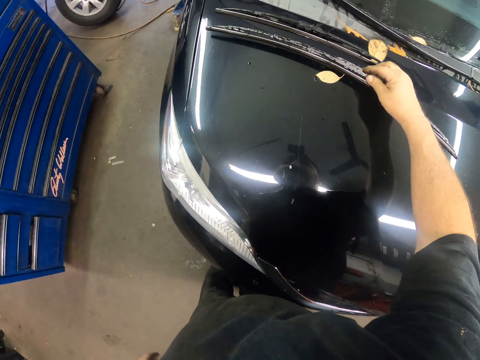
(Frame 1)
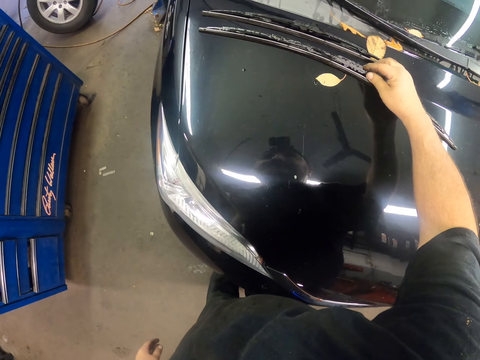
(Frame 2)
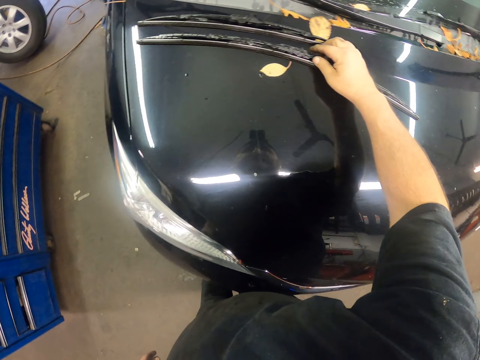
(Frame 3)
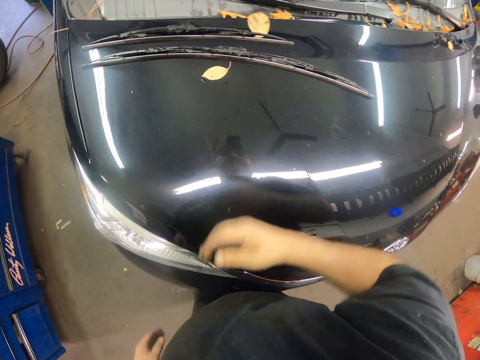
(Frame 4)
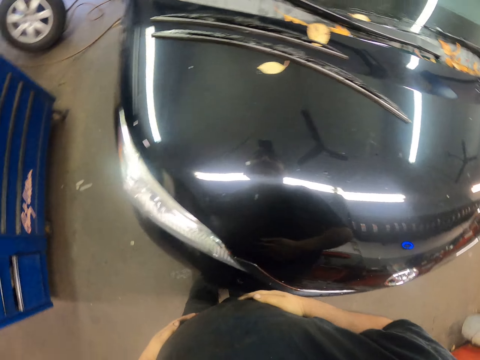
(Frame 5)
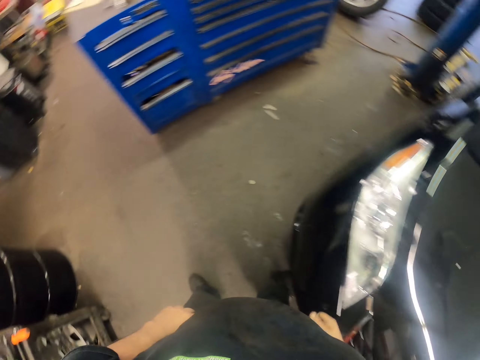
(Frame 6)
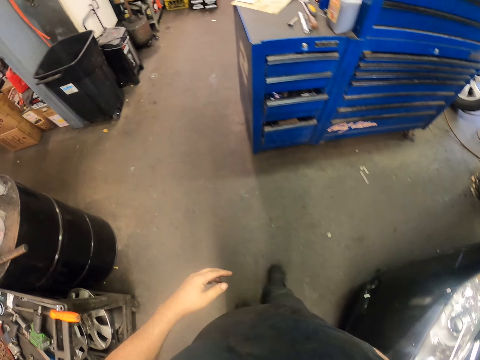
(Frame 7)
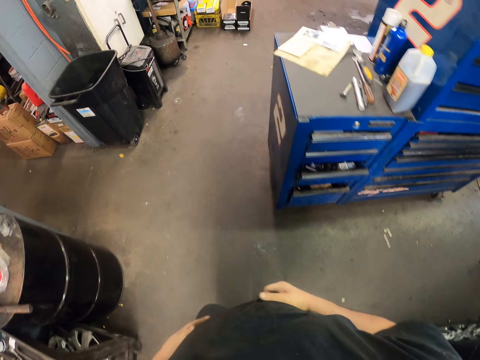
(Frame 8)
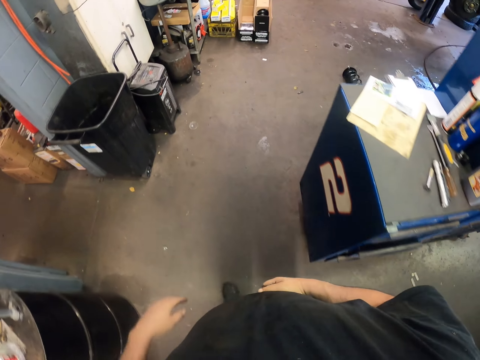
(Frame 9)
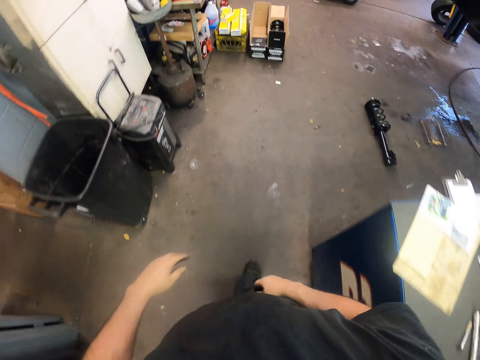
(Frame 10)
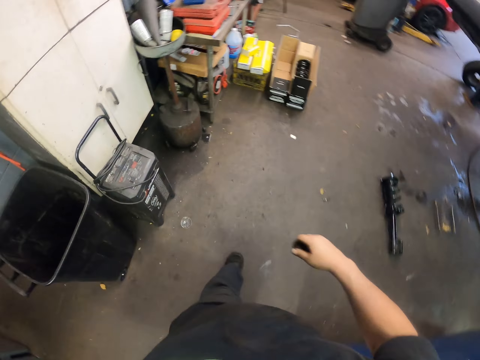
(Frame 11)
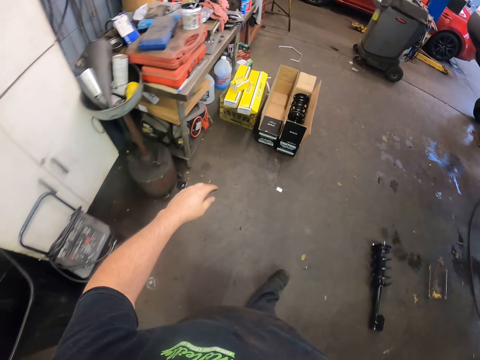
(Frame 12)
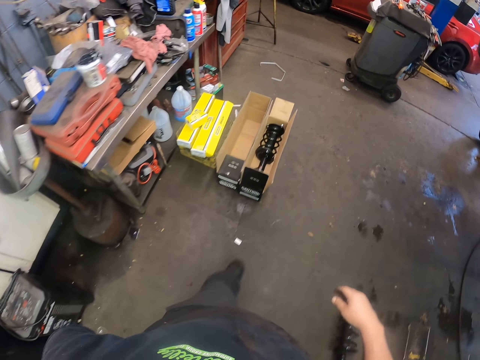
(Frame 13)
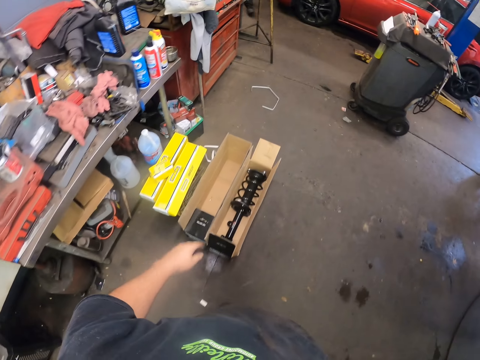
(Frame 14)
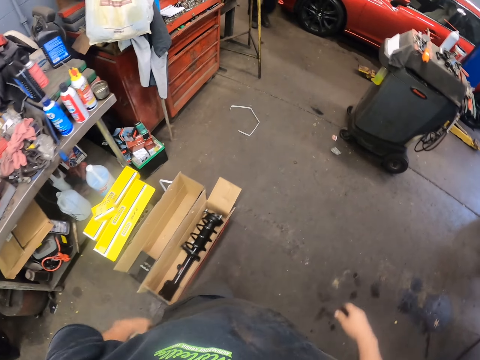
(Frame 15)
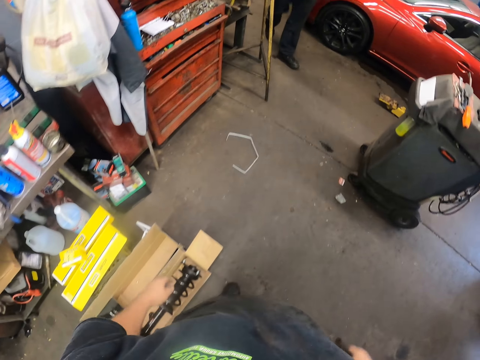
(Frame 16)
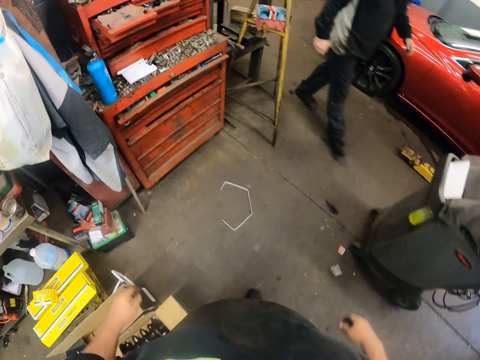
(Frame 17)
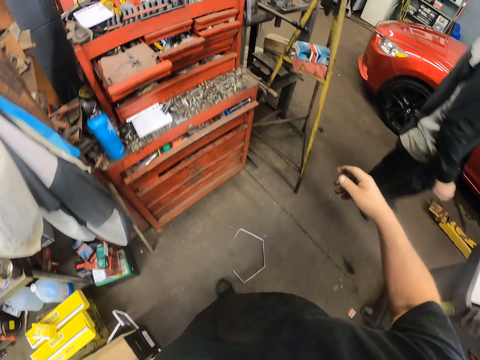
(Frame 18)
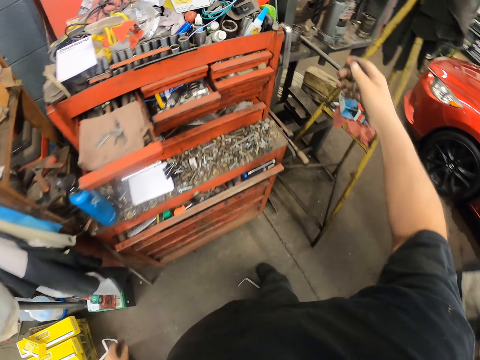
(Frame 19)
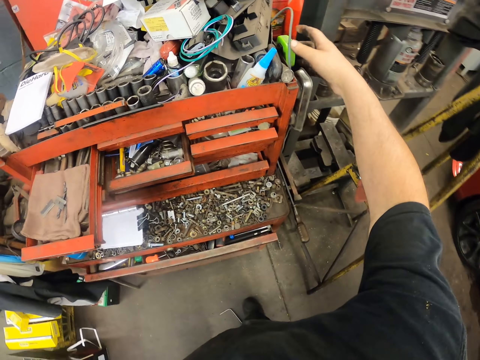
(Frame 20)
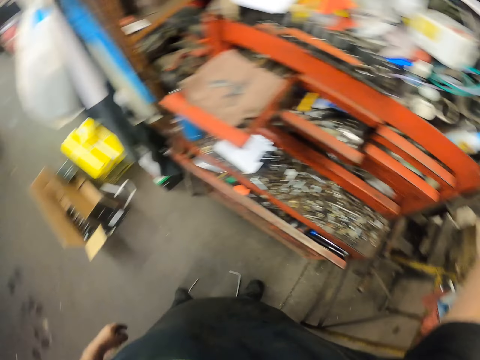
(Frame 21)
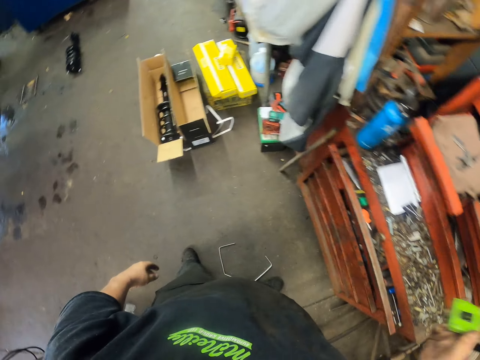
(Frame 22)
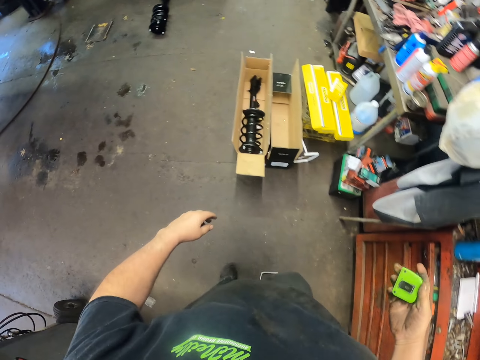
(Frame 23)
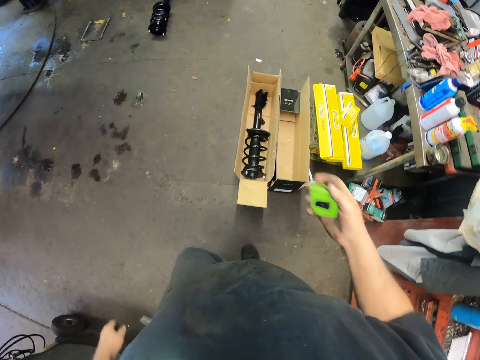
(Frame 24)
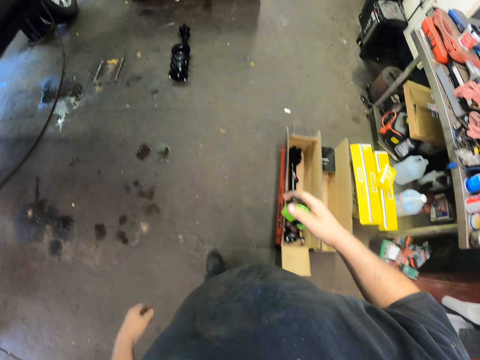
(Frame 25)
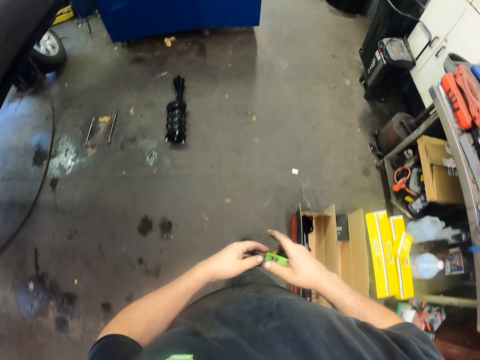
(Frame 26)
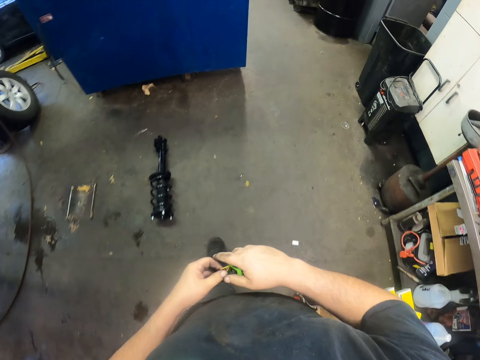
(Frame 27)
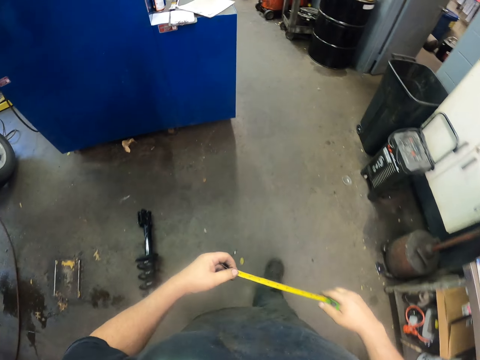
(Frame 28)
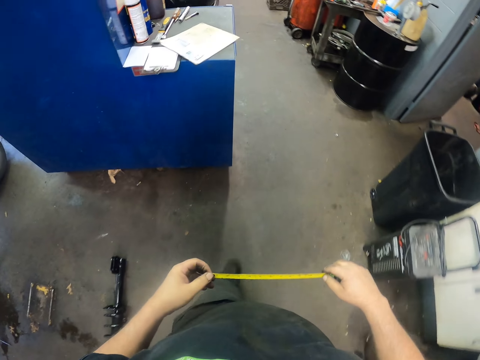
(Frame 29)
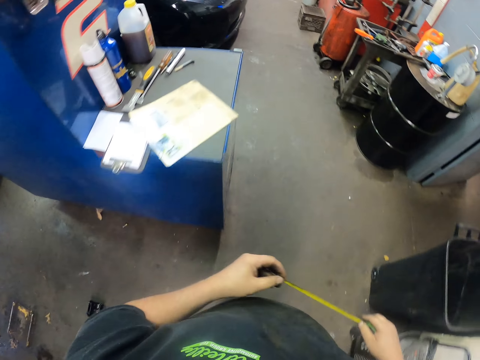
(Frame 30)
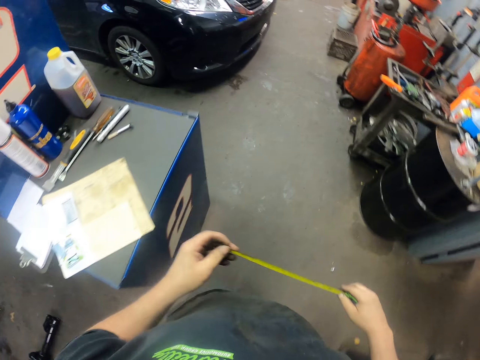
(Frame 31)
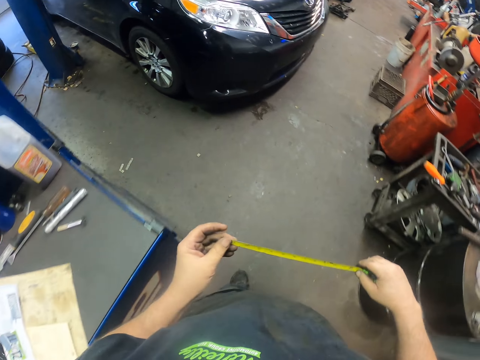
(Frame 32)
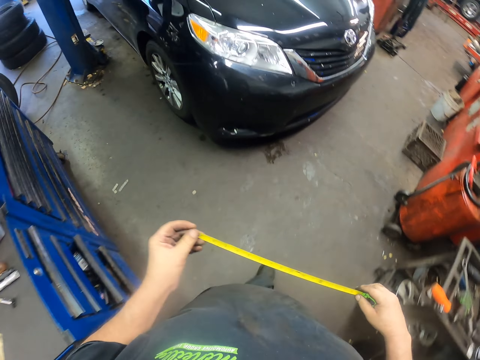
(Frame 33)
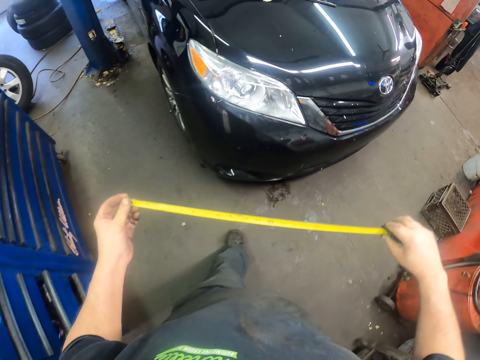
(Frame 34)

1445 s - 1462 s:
The camera wearer puts a windscreen wiper on the car. They turn around. They walk in the garage. They pick up a tape measure. They walk back in the garage. They hold the tape measure.

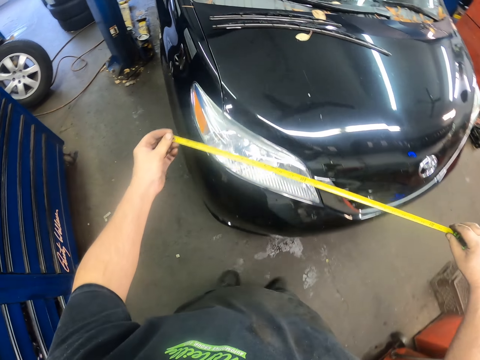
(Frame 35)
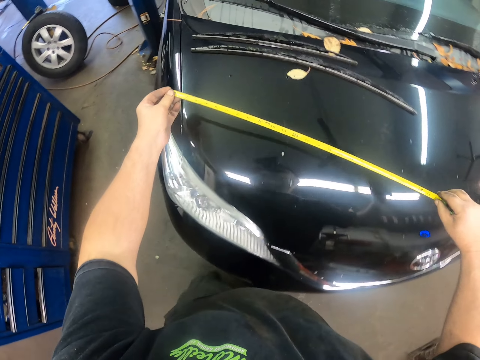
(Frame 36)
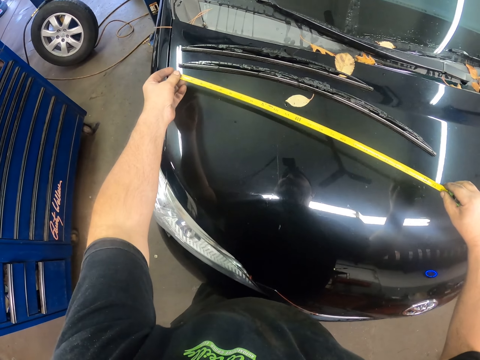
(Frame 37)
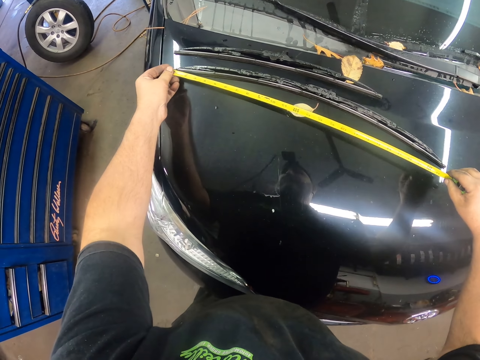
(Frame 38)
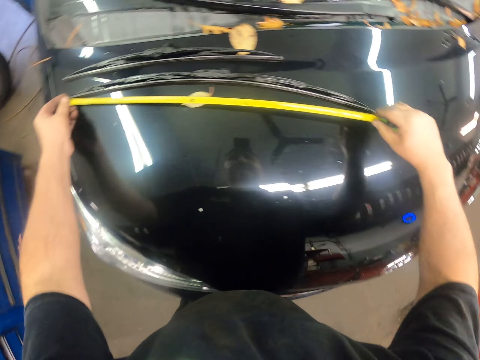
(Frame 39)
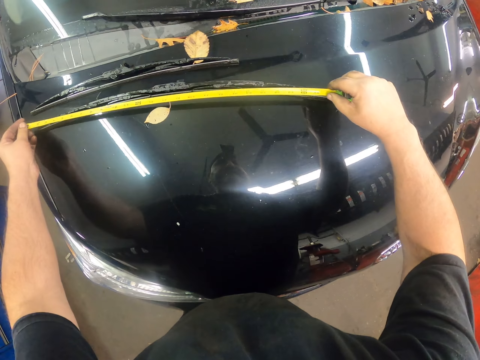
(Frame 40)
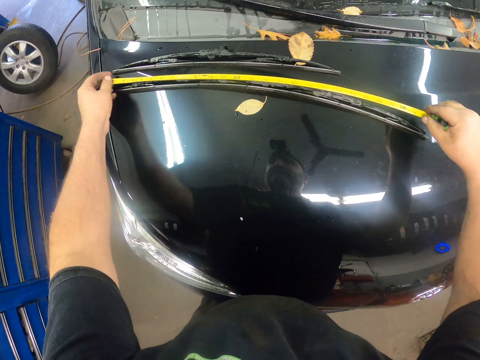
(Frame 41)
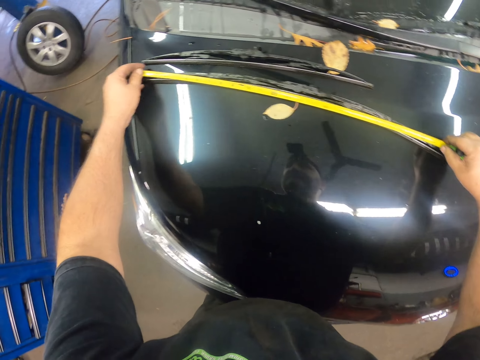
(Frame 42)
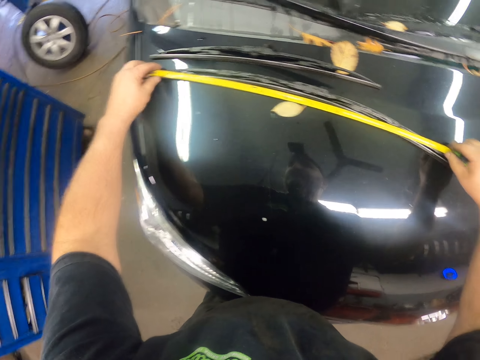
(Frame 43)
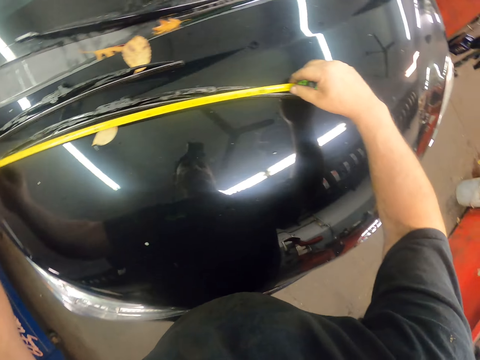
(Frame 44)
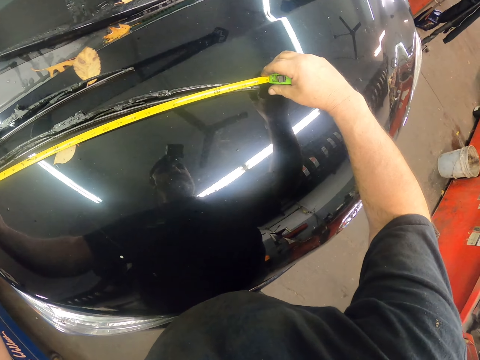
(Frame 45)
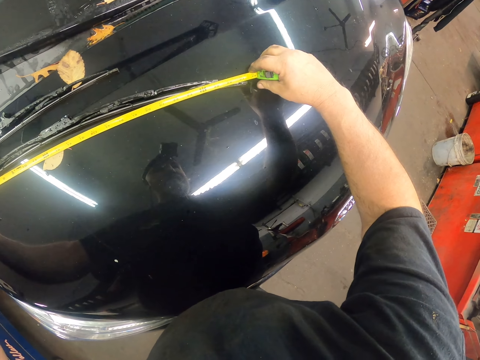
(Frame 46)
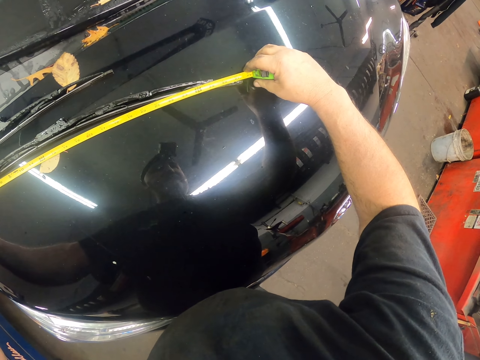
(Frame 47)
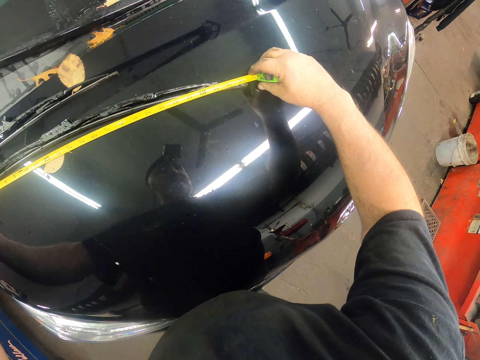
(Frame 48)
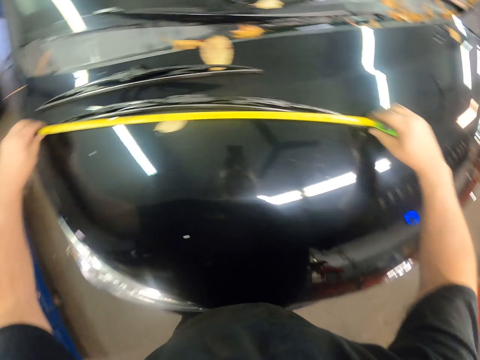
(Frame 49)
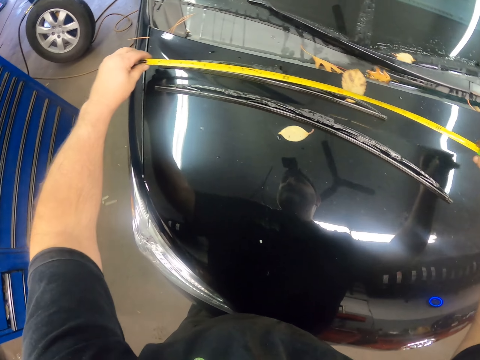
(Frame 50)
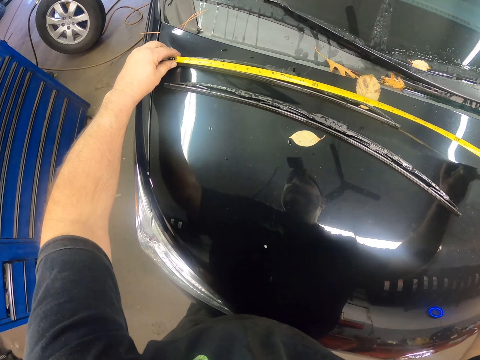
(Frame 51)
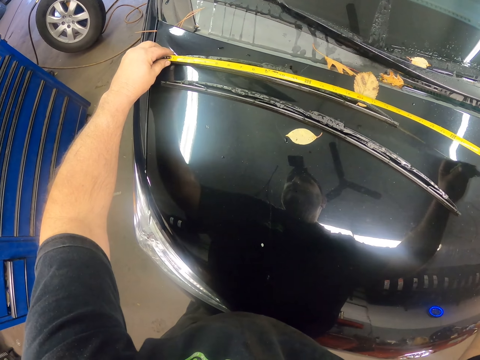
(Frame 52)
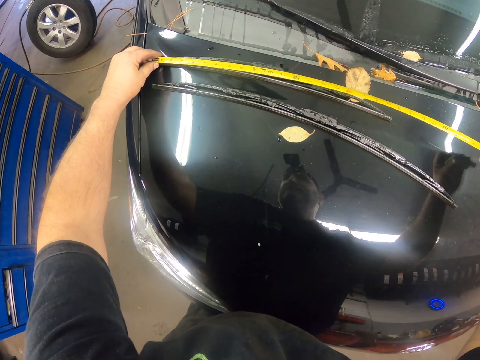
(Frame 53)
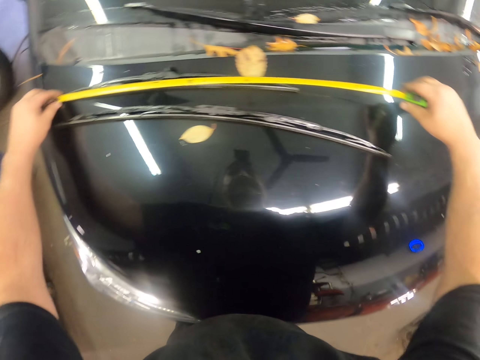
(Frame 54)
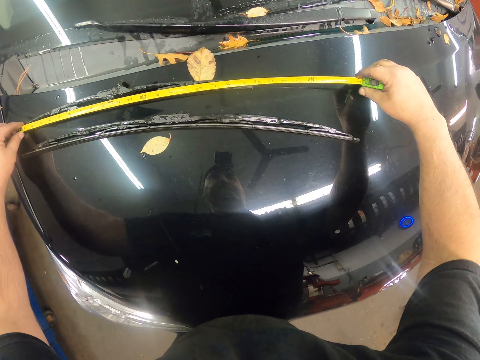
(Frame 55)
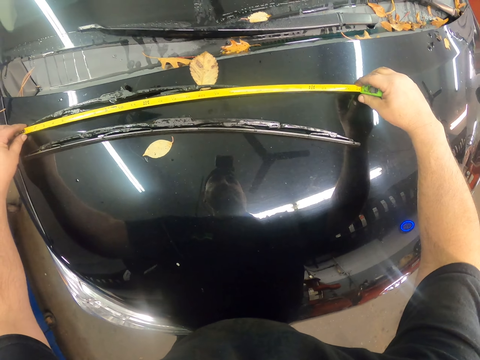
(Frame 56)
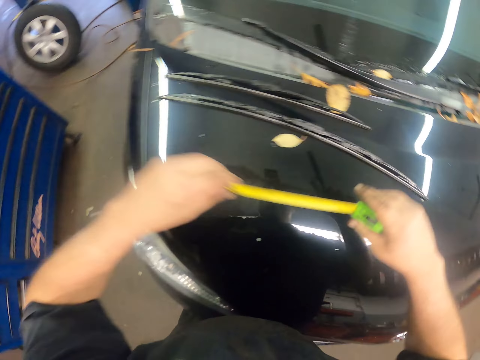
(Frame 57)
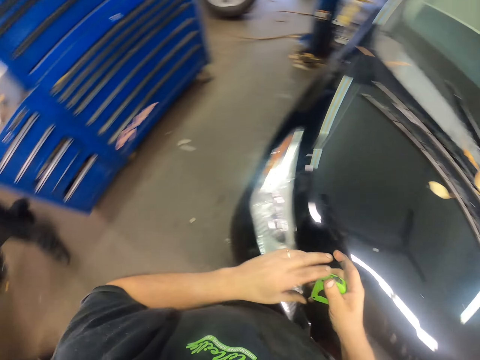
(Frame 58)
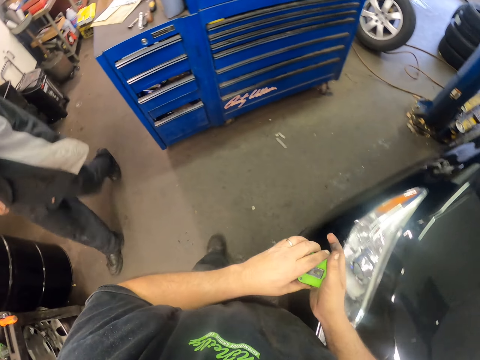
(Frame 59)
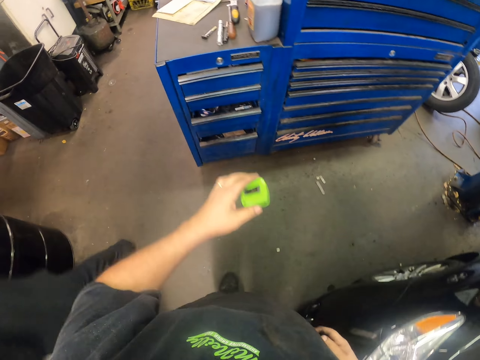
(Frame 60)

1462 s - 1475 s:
The camera wearer measures the windscreen wipers. They measure the wiper again. They hold the tape measure.
